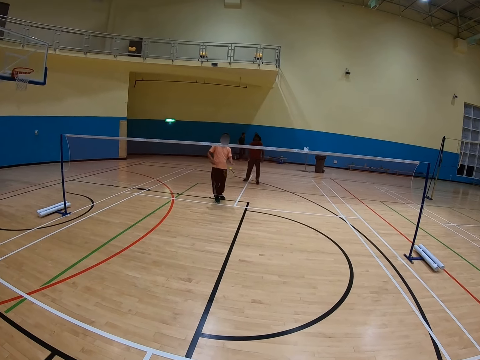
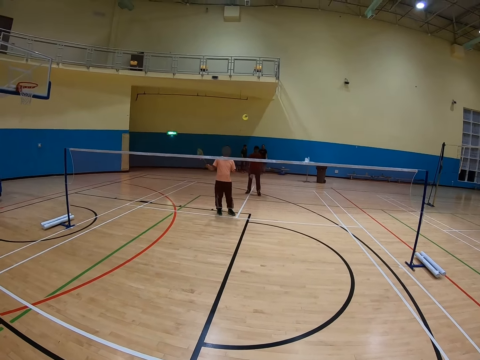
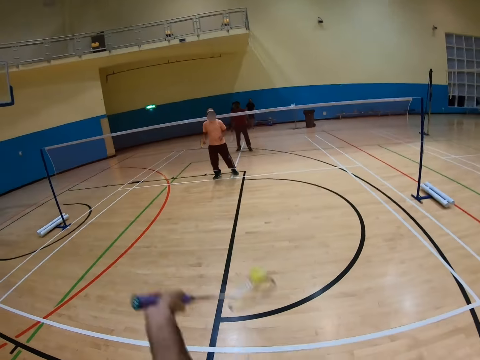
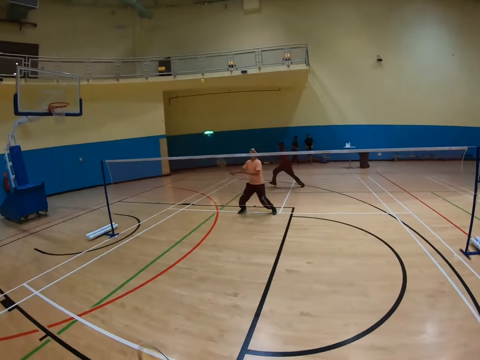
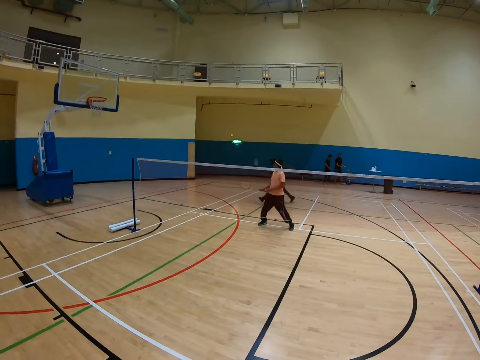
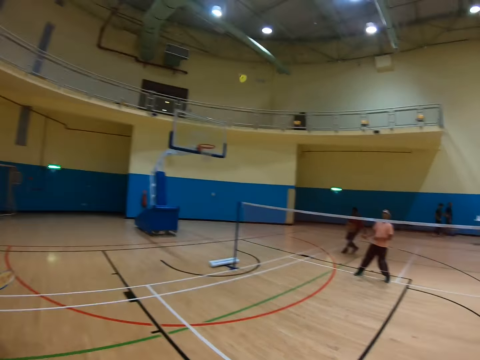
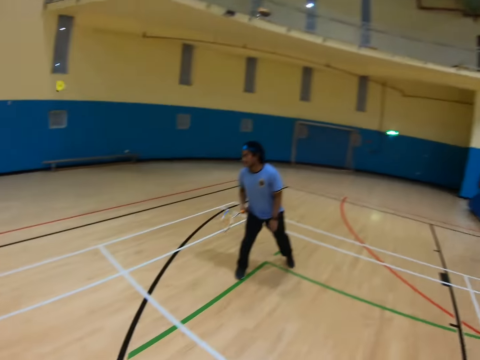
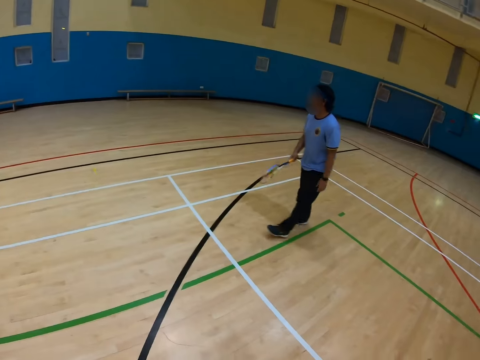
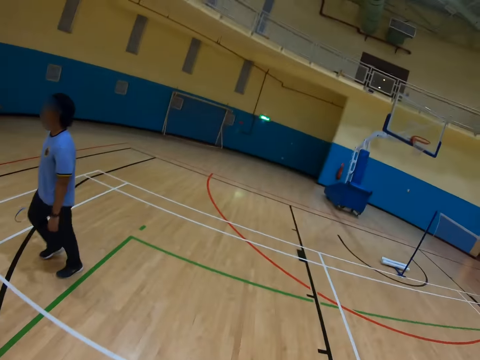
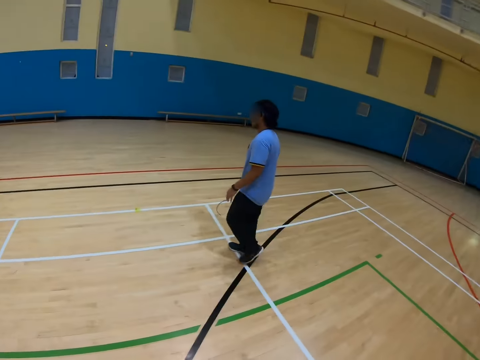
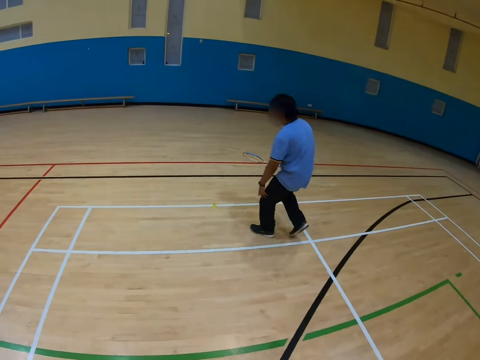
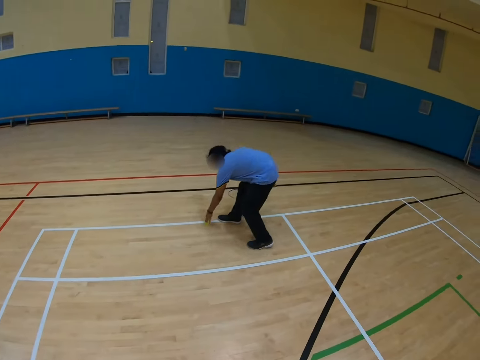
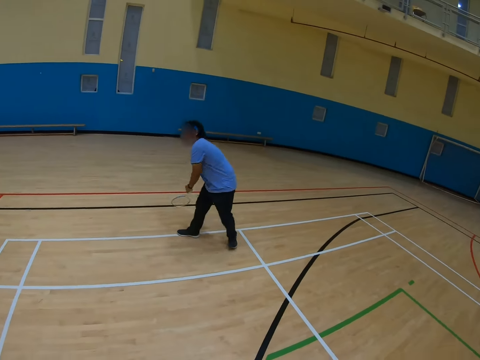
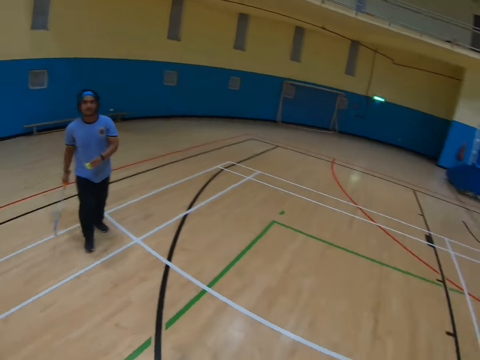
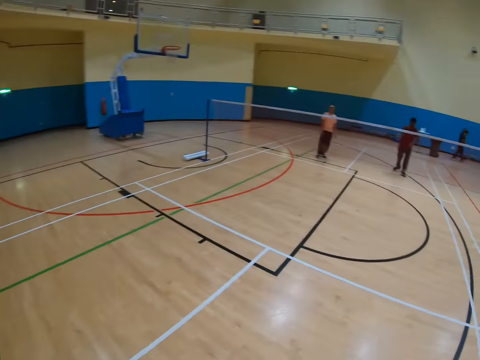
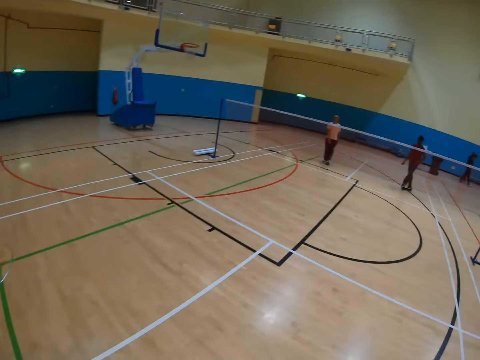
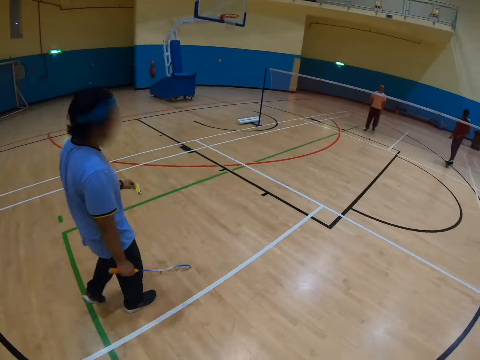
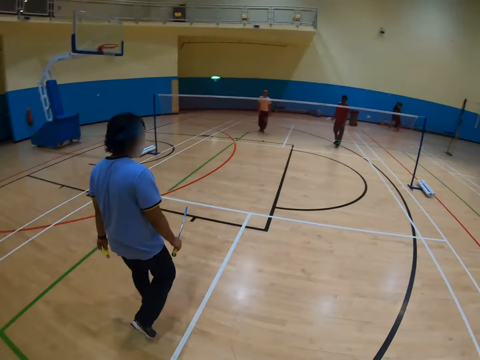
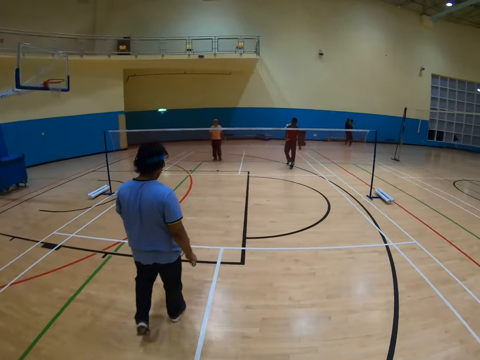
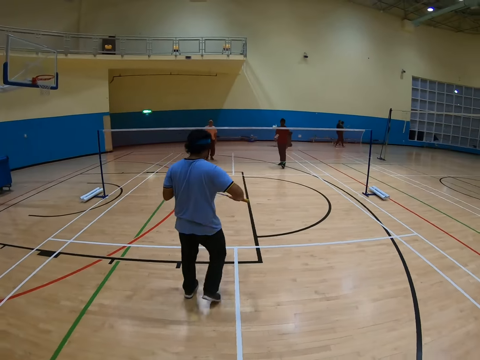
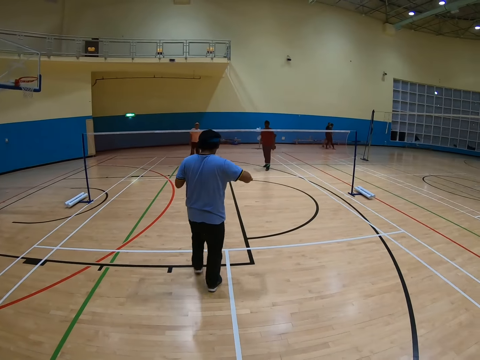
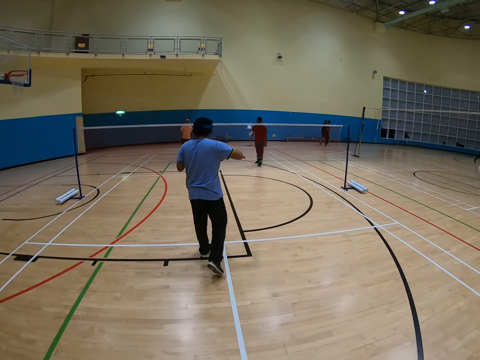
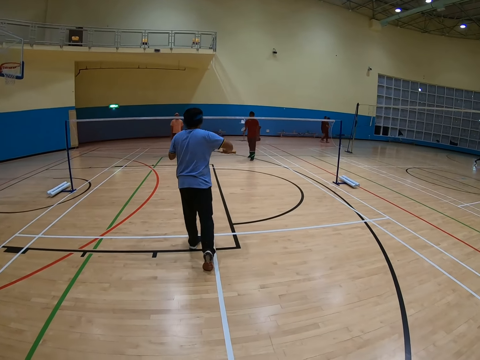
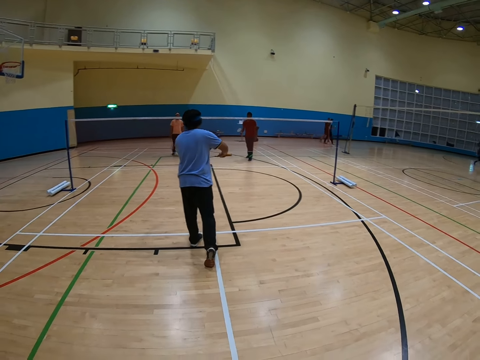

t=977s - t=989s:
A man hits the shuttlecock. The camera wearer hits the shuttlecock. Another man hits the shuttlecock. A third man walks in the court, picks up the shuttlecock and walks in the court.

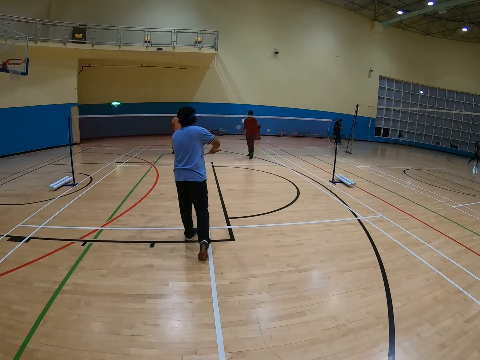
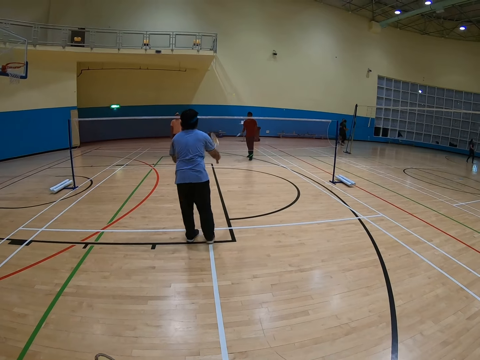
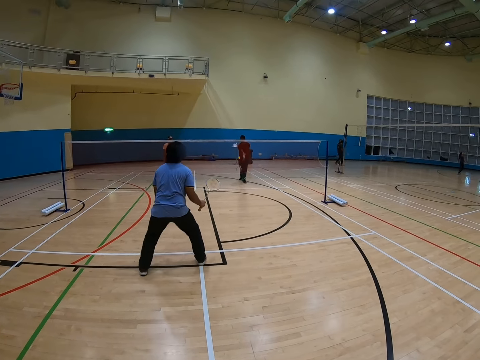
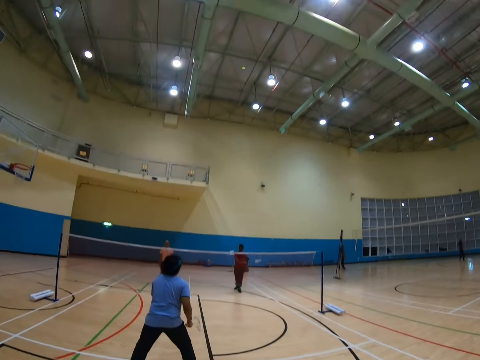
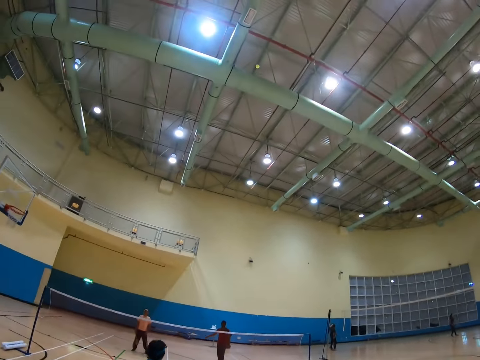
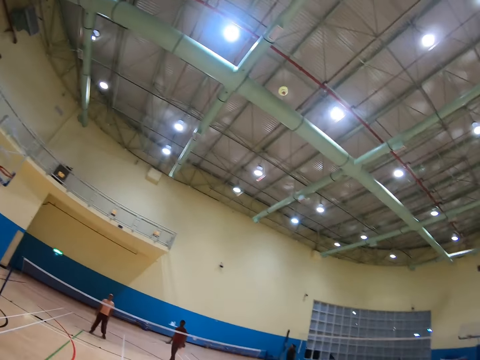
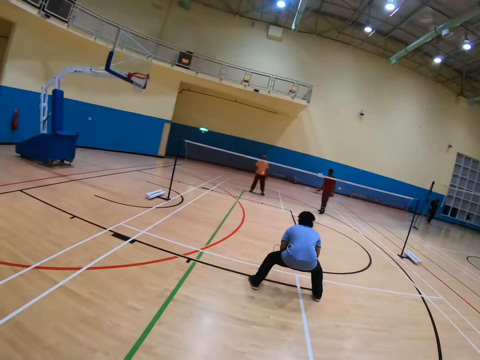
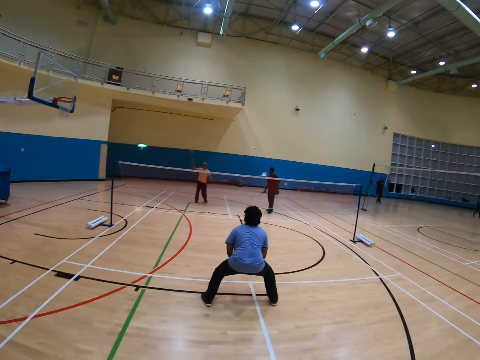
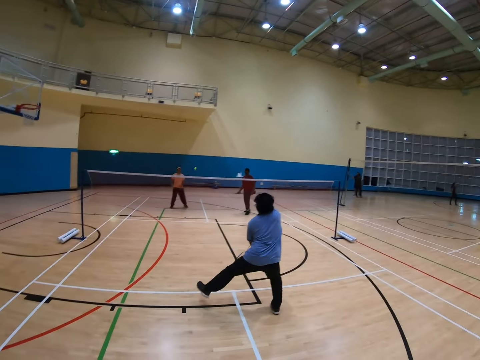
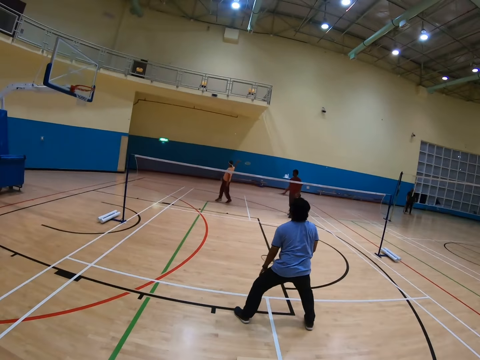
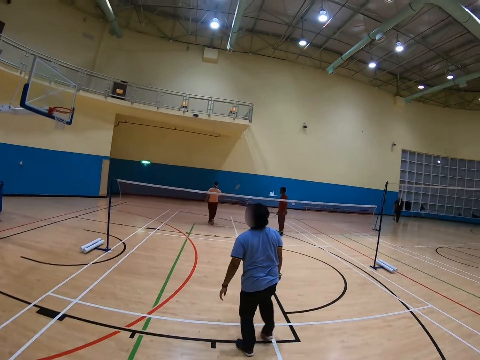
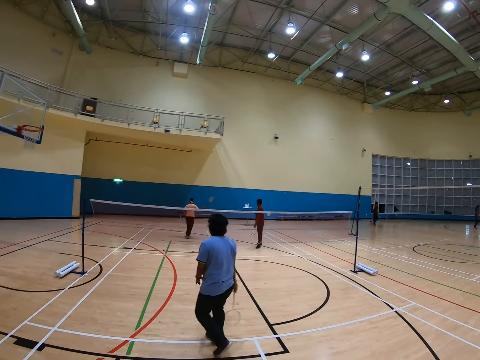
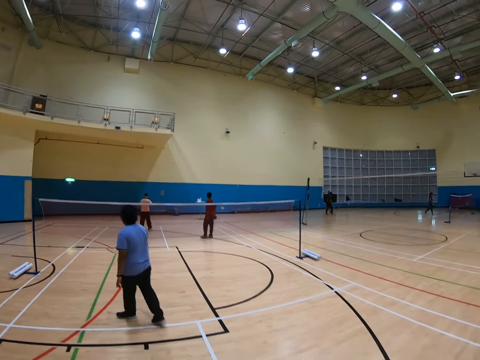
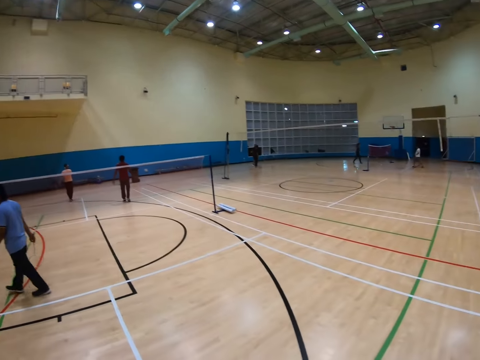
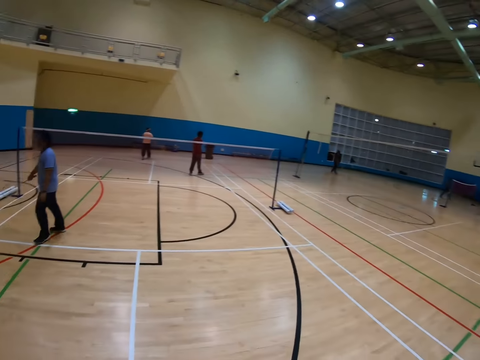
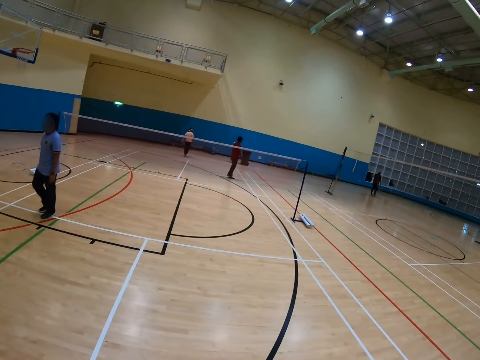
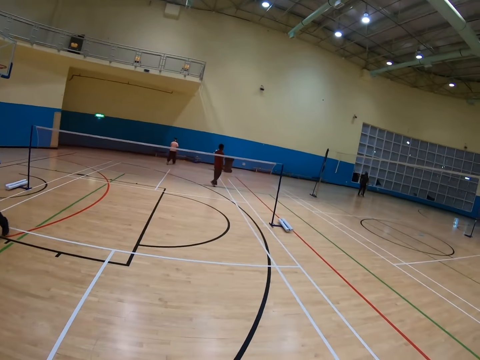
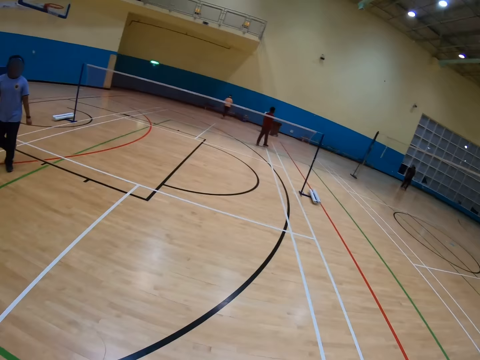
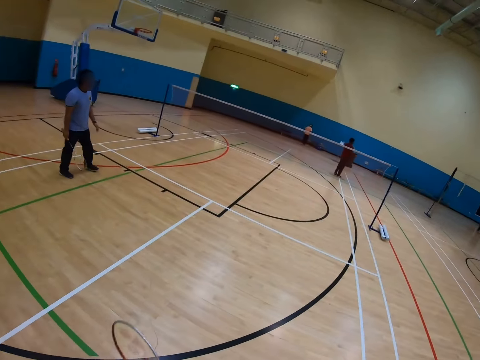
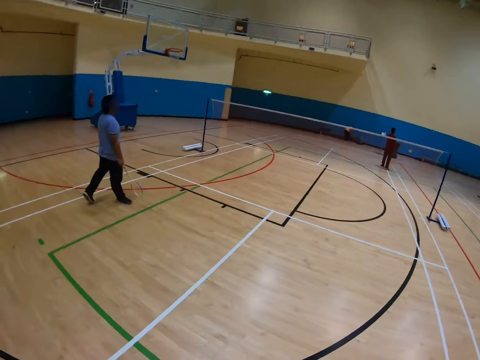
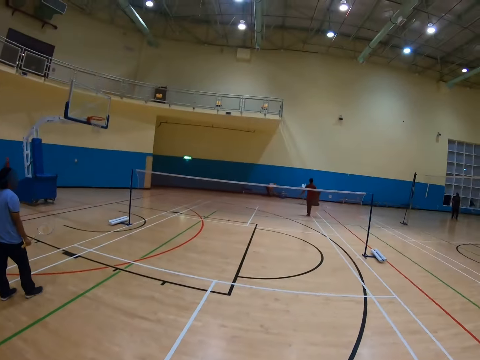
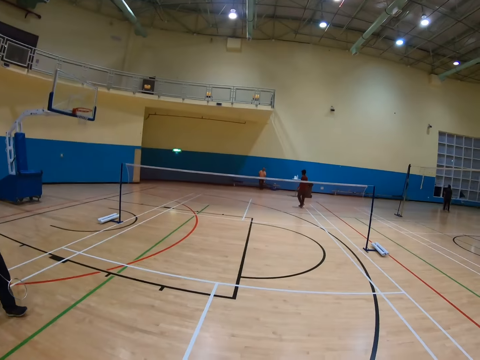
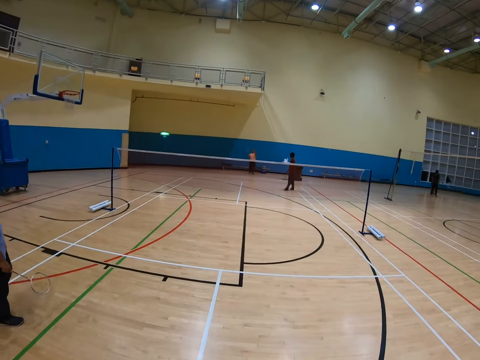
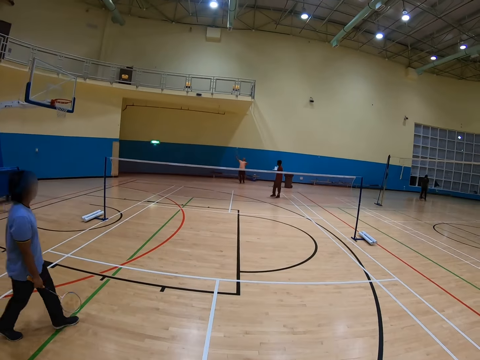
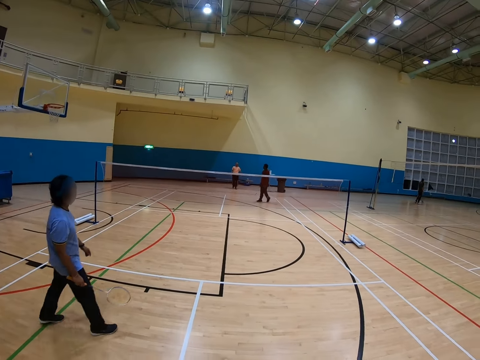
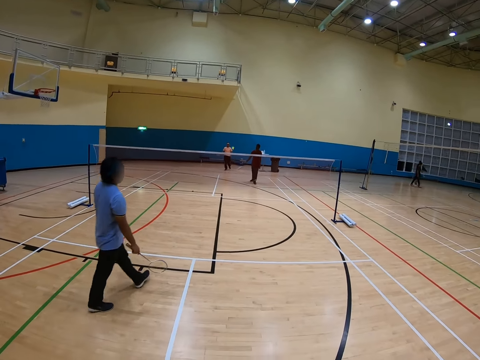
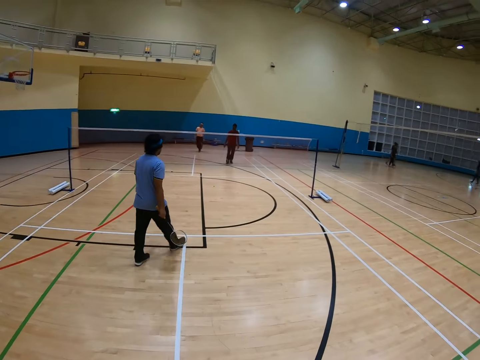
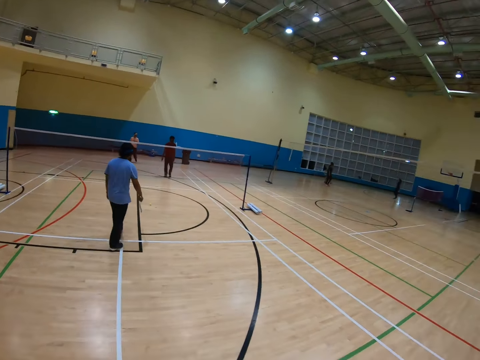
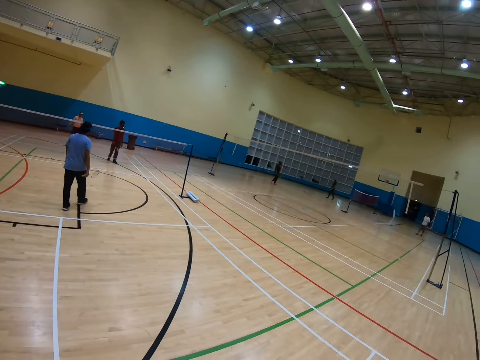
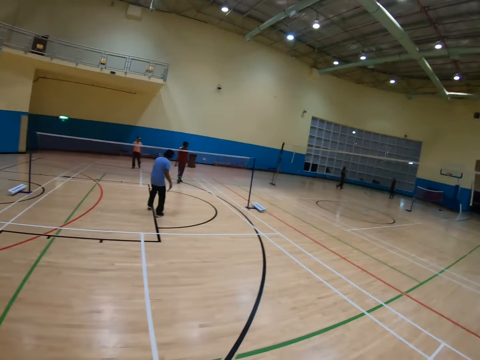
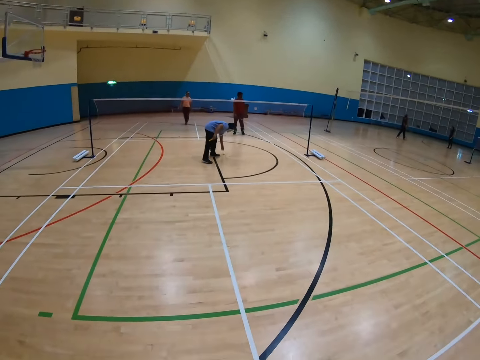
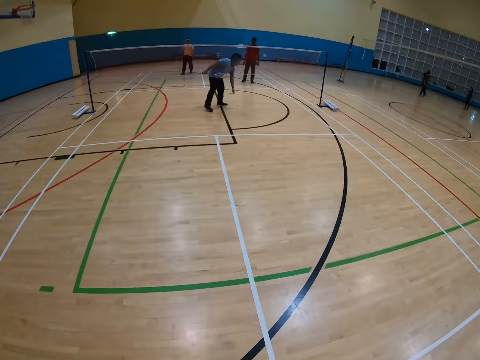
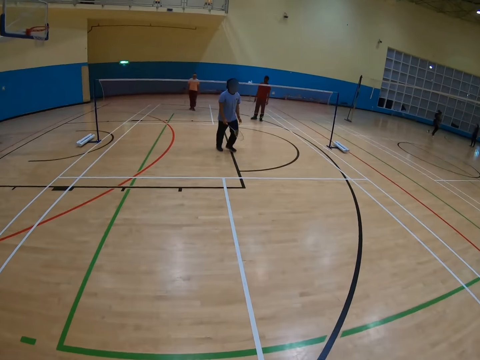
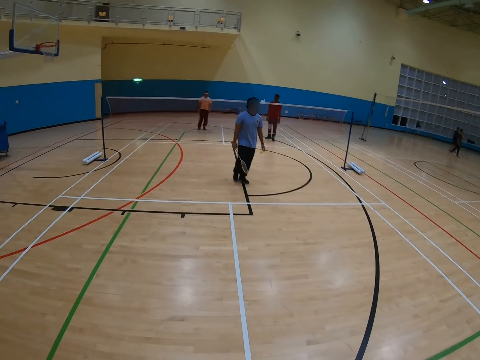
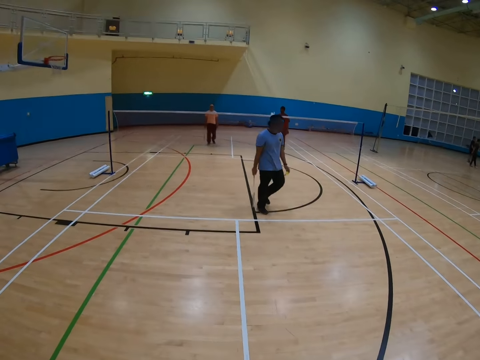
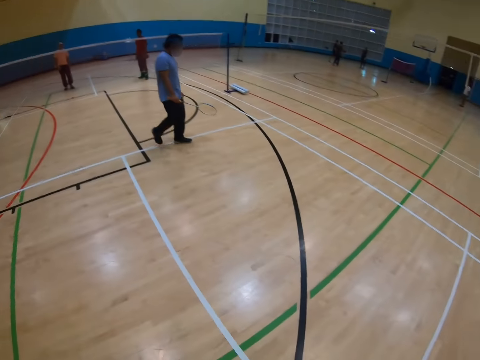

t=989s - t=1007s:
A man hits the shuttlecock. Another man hits the shuttlecock. The camera wearer hits the shuttlecock. The first man hits the shuttlecock and walks in the court. The first man picks up the shuttlecock and walks in the court.
